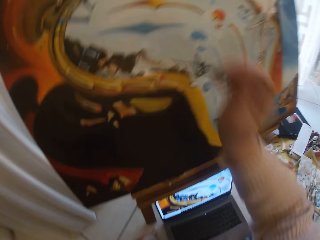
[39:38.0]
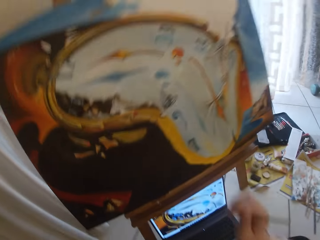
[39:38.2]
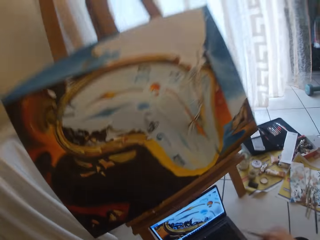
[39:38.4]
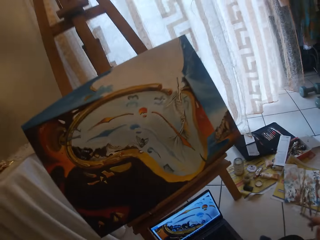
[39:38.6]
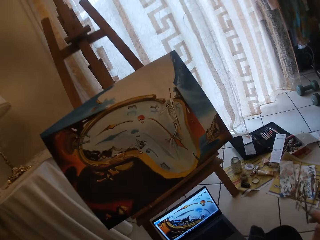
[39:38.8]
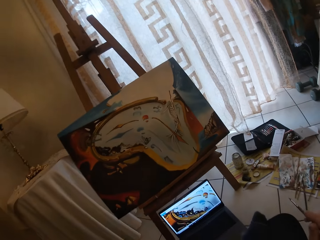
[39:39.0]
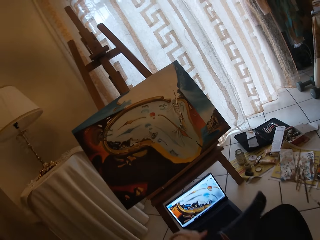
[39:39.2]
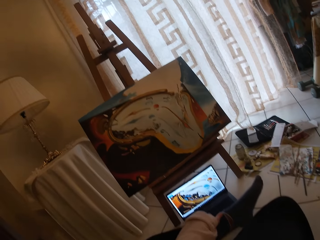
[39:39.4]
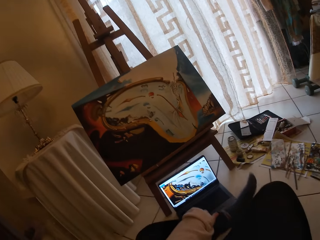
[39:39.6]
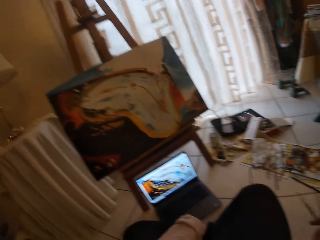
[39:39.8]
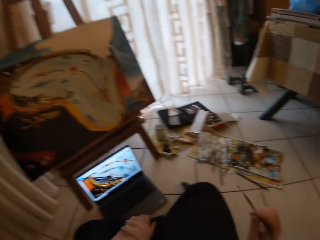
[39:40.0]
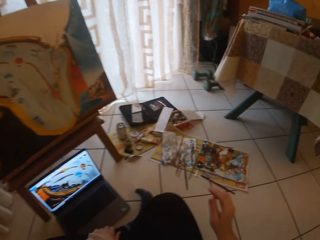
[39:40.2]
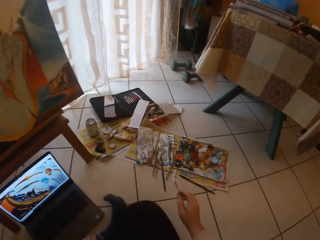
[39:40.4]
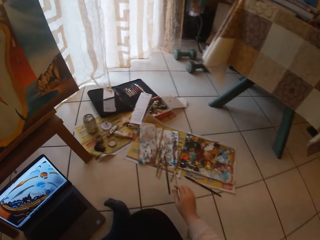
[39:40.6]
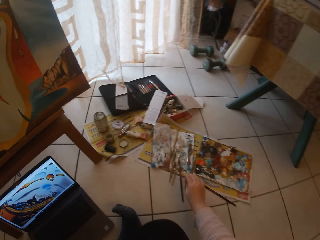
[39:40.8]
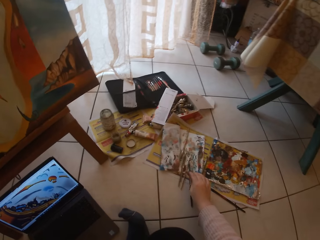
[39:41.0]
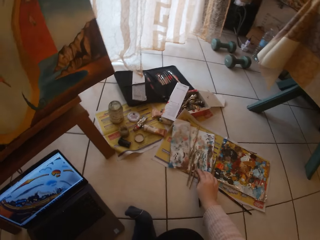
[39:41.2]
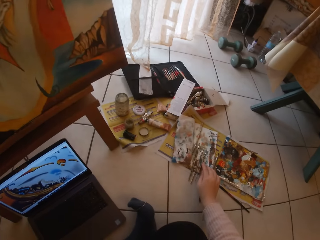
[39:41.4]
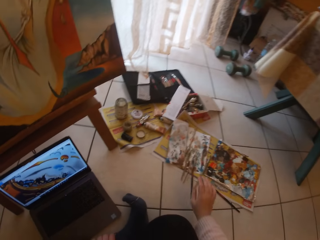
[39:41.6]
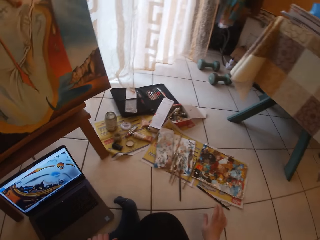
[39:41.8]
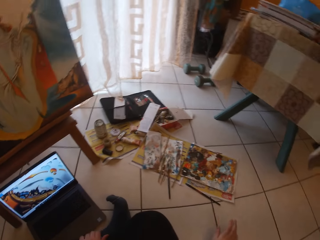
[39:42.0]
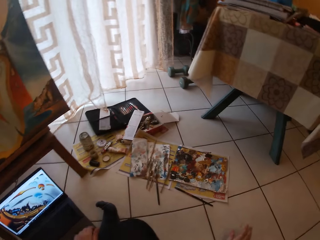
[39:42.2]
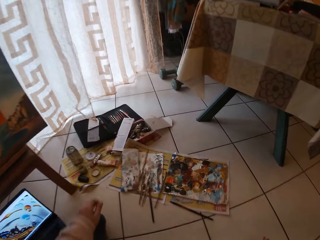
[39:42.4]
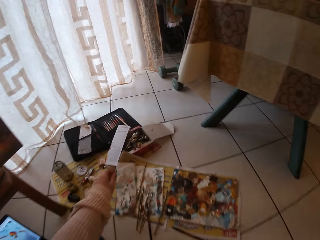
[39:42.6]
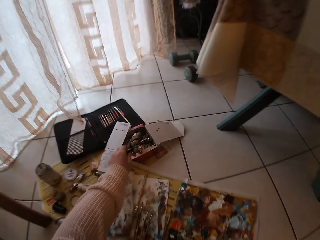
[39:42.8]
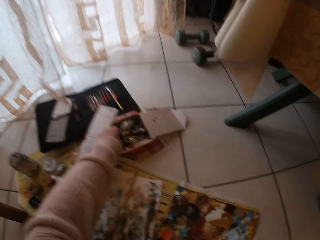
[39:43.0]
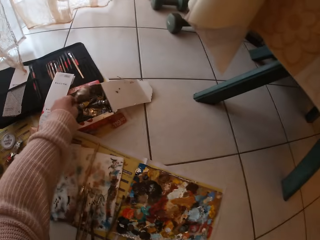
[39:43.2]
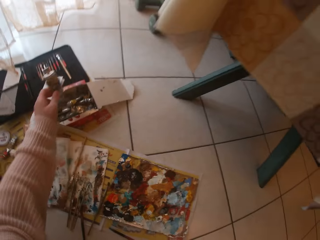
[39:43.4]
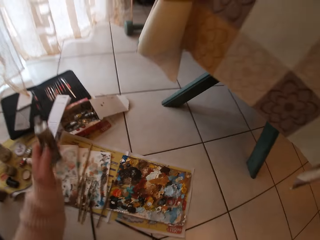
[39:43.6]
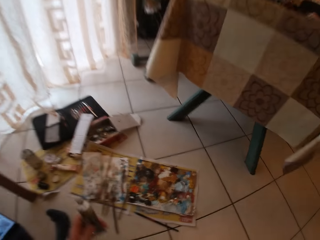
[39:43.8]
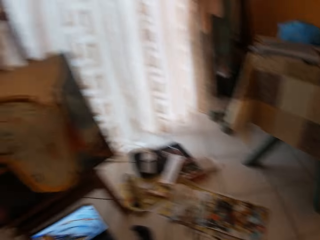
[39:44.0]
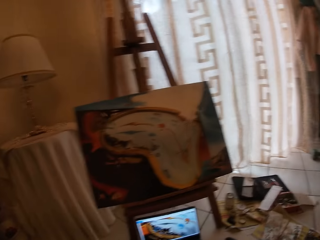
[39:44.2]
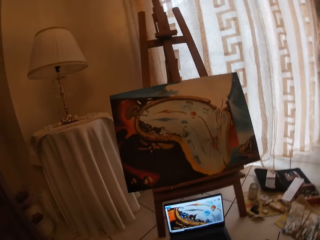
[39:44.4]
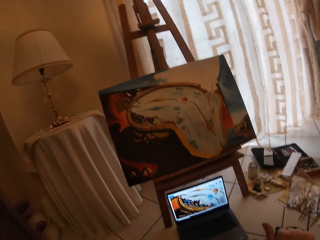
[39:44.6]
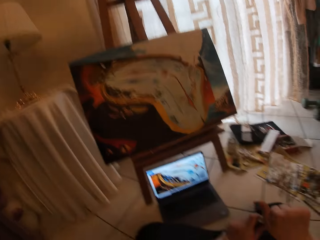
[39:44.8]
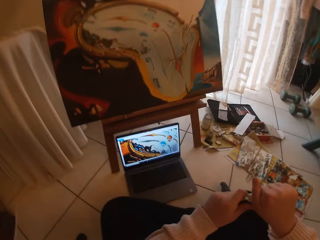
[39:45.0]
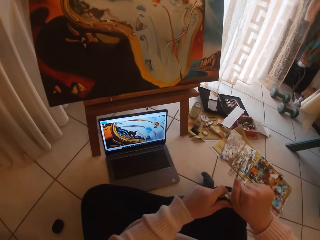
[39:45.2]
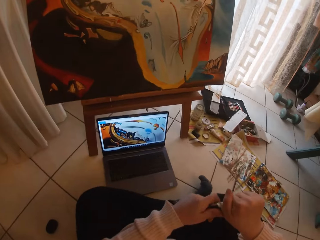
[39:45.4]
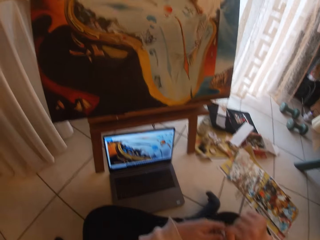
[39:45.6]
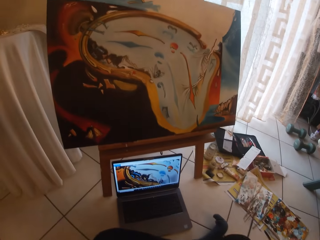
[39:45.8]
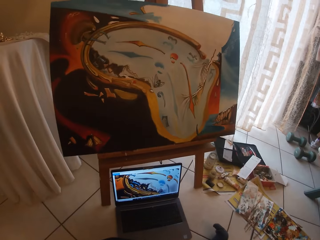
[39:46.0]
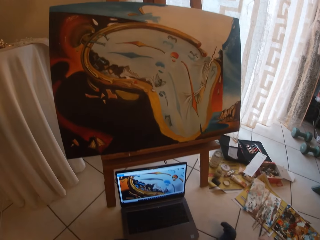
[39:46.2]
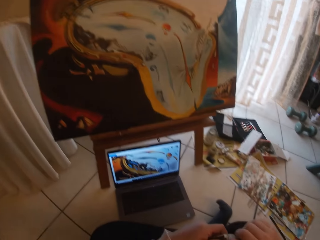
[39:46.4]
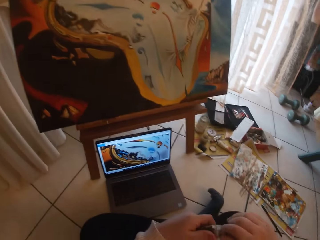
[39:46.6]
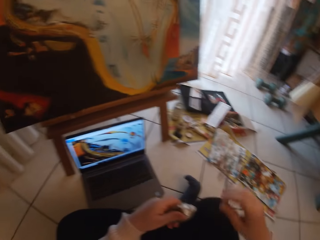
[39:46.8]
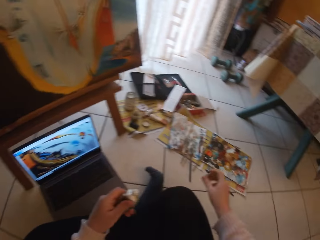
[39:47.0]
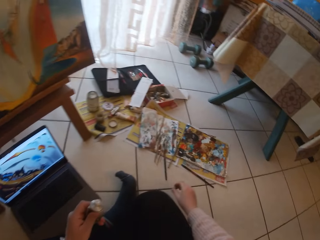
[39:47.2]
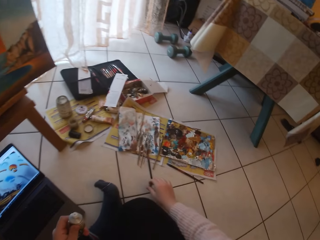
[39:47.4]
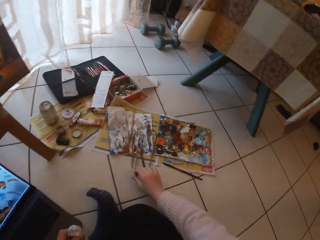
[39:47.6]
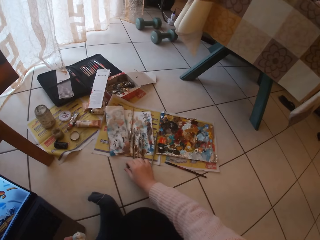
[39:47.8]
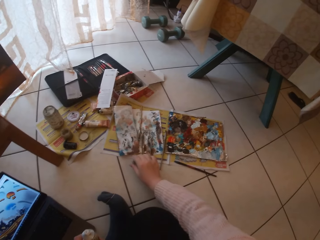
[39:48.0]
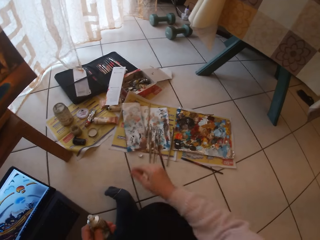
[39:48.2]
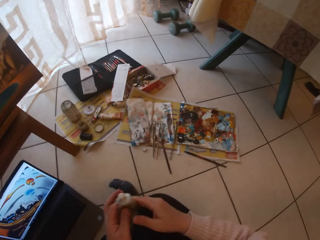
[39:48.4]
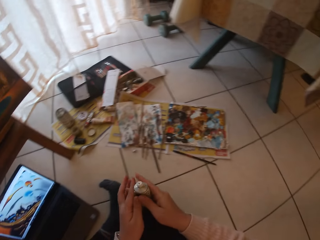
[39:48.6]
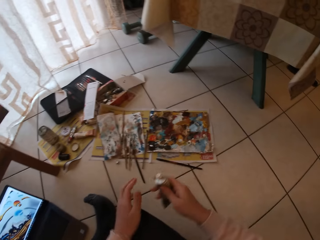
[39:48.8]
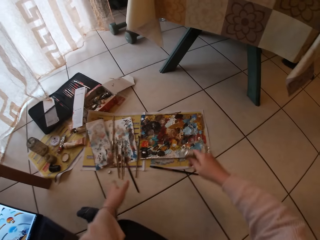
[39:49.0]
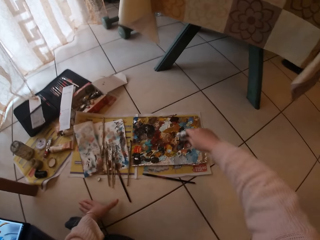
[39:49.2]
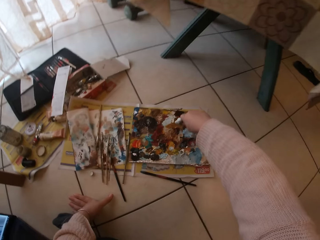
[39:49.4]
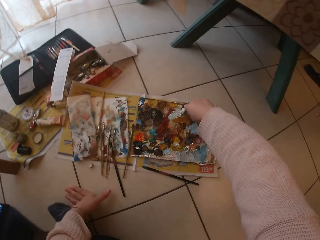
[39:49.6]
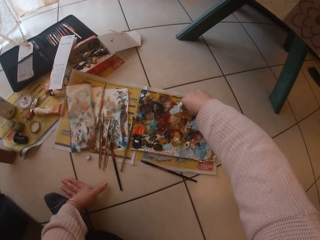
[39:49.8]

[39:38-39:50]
The camera wearer stops painting. She takes her hand off the canvas board and moves backwards. She turns around. She drops the paintbrush on the paper on the floor. She moves forward. She picks a paint tube from a paper box on the floor with her left hand. She moves backwards. She opens the paint tube. She drops the tube cap on the floor.

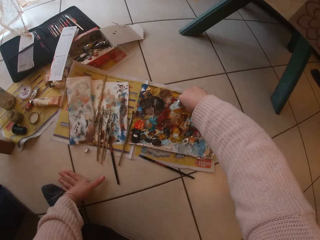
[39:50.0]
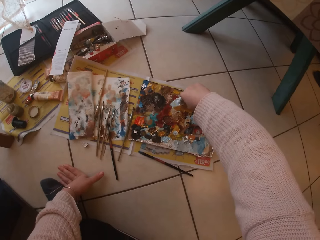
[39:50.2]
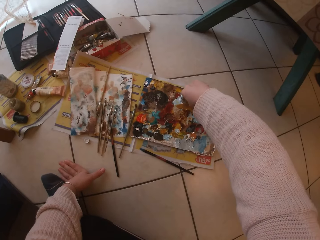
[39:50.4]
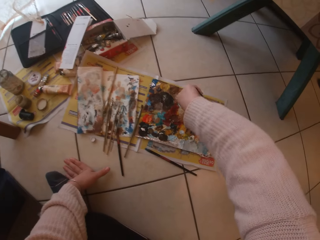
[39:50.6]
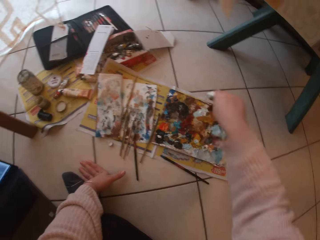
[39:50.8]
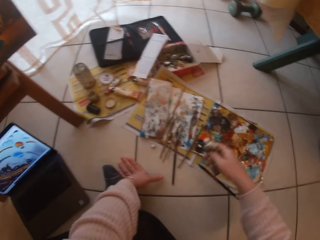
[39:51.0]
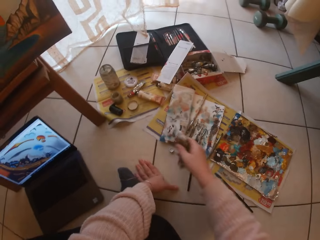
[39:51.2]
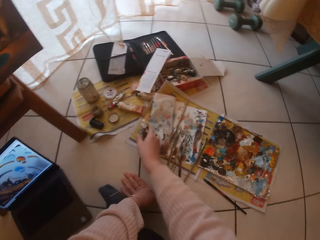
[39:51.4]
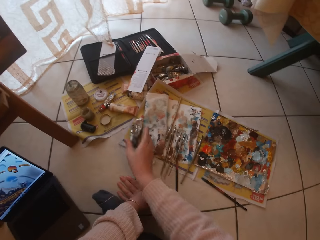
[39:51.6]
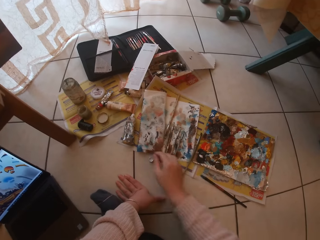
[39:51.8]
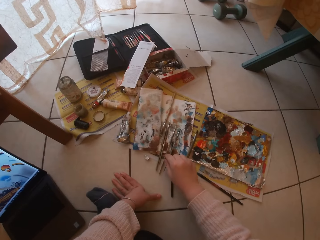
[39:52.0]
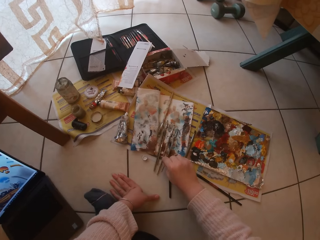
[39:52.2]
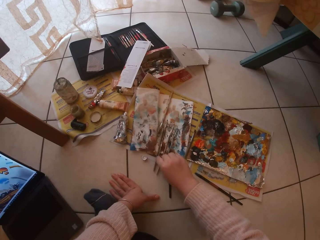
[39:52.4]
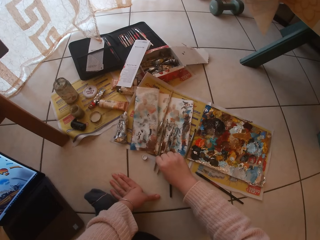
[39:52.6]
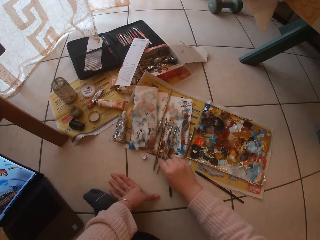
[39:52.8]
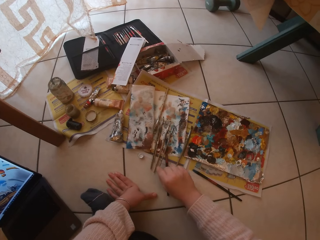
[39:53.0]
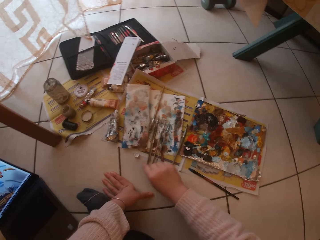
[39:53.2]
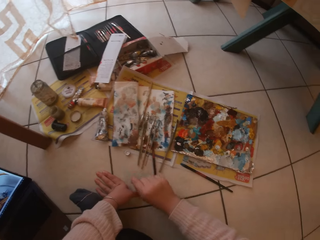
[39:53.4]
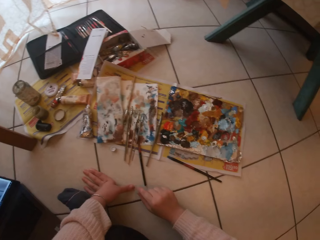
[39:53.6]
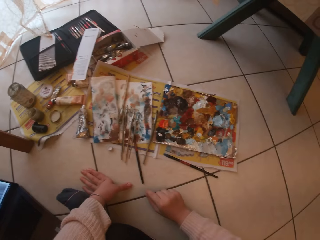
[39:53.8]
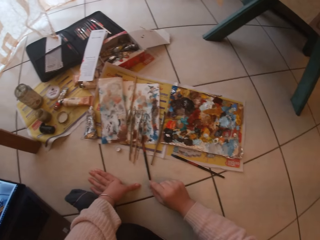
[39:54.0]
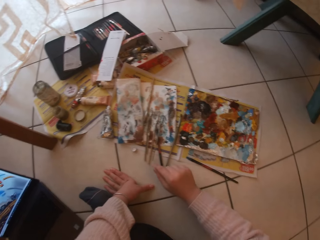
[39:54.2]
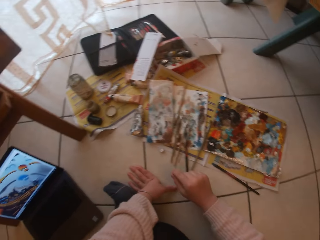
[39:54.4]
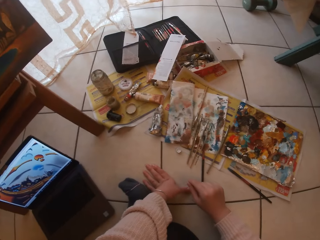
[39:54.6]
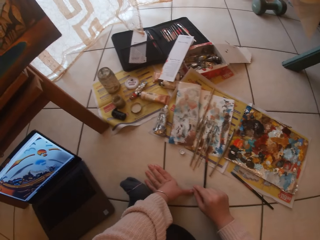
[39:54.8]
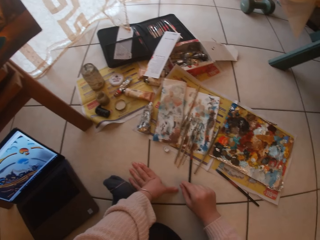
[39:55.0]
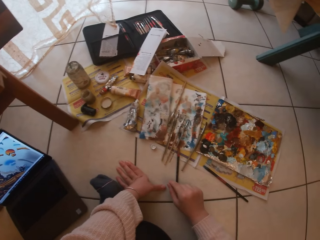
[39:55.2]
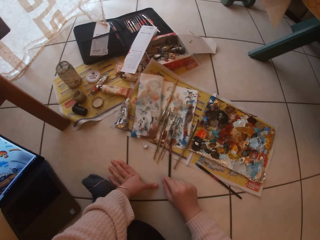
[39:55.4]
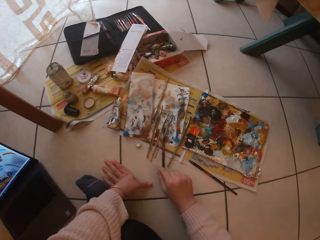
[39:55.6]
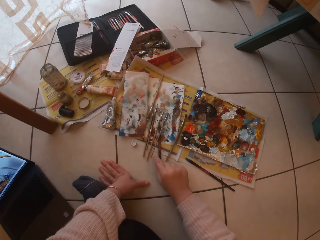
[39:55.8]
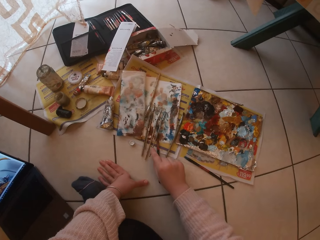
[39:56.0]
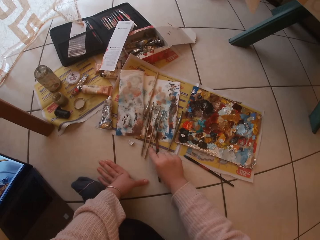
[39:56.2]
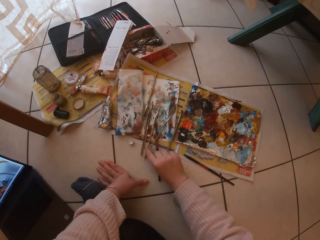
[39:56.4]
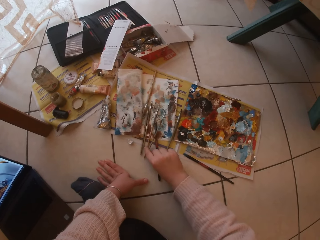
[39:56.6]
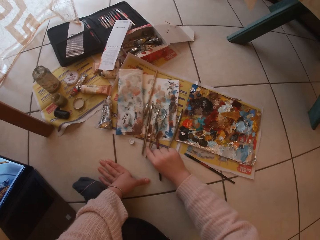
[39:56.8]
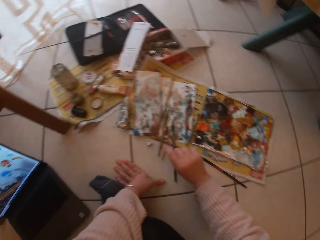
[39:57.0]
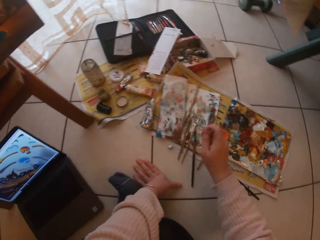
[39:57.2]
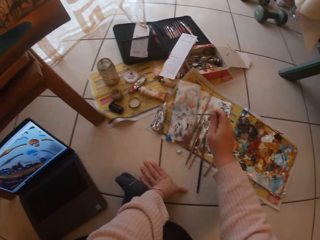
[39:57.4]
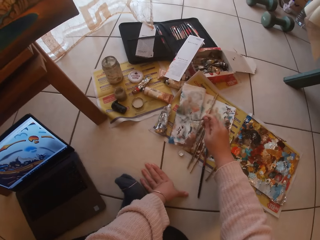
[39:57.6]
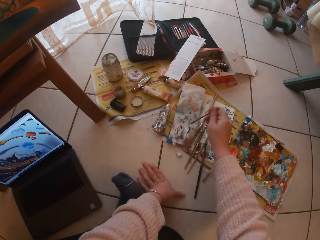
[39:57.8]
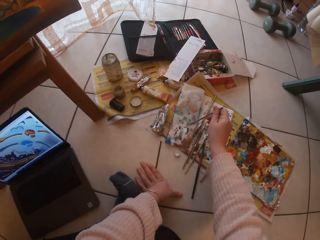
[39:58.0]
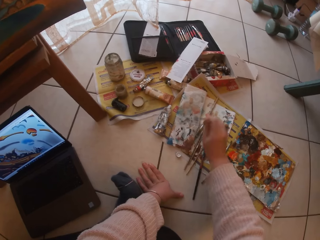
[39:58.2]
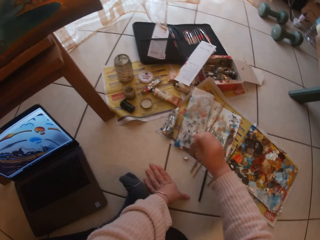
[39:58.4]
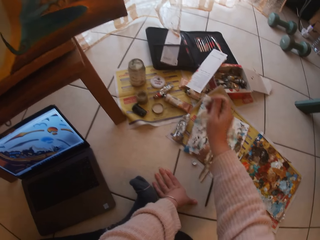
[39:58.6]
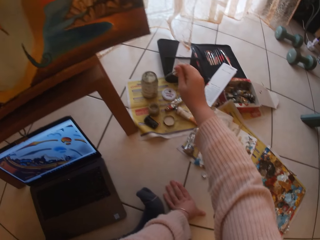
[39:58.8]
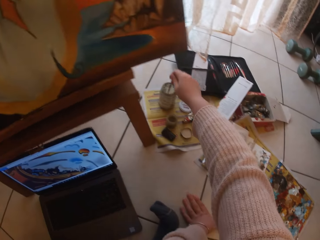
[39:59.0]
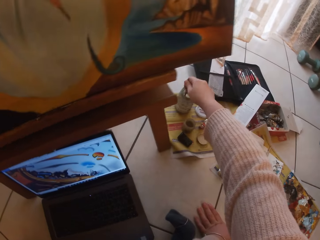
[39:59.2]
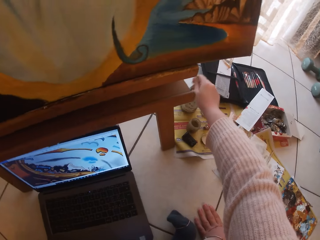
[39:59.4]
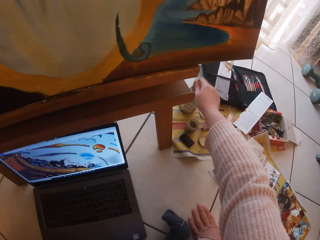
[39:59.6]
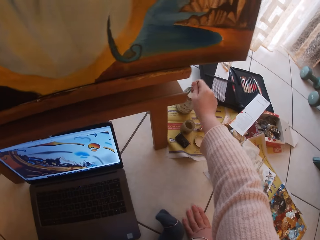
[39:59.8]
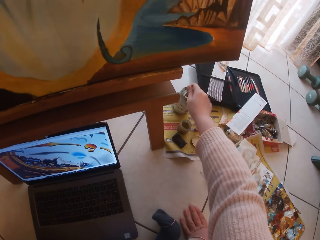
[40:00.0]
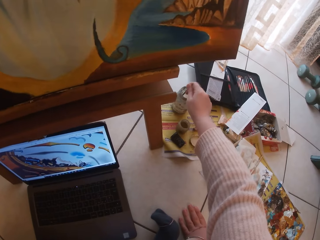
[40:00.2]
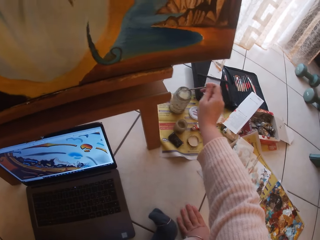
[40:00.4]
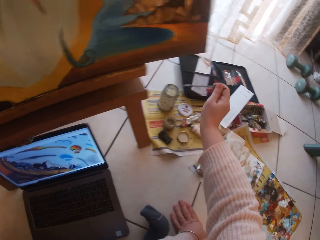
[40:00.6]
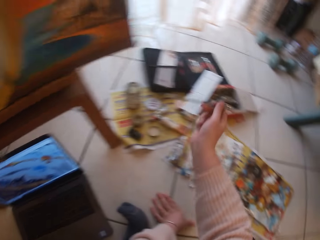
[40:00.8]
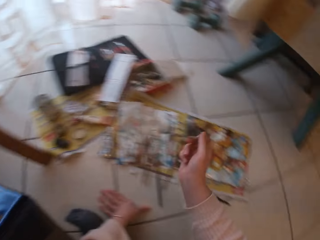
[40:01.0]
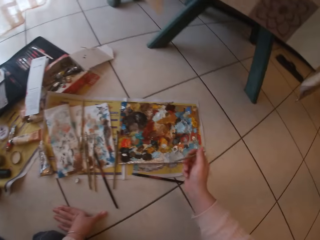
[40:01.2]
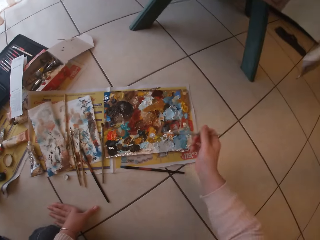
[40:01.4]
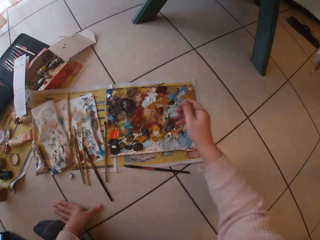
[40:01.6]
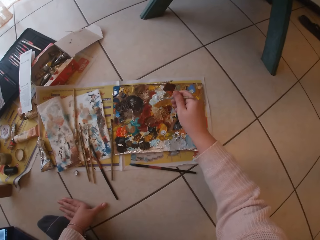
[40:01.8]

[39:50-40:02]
The camera wearer squeezes out the content of the tube on the paint paper palette on the floor. They turn around. They drop the tube on the paintbrush paper. They look for a paintbrush. They pick a paintbrush from the paper on the floor. They brush off the paintbrush on the piece of paper. They rinse the paintbrush in water inside the container on the floor. They turn around.
